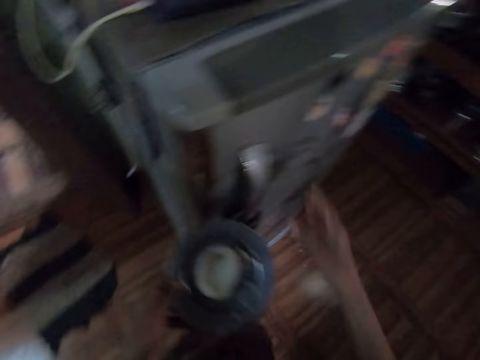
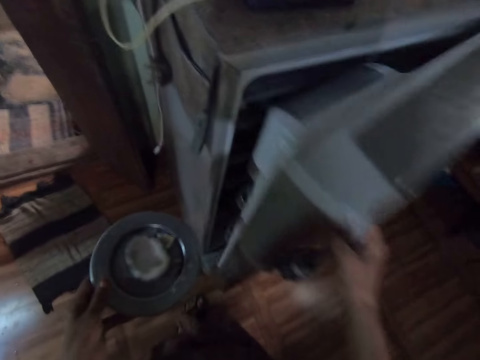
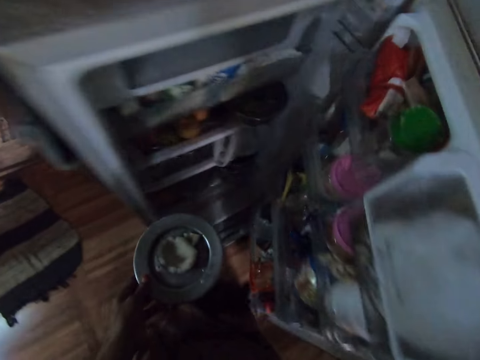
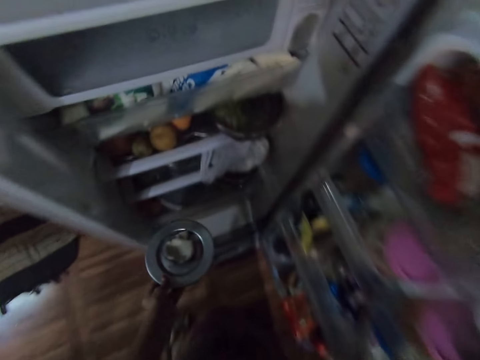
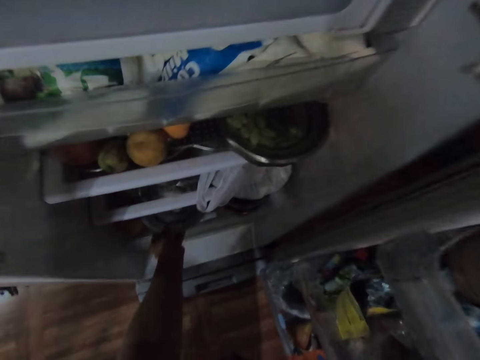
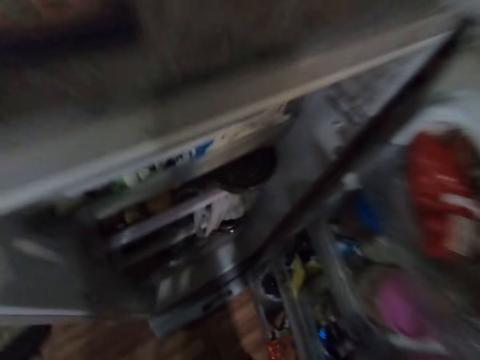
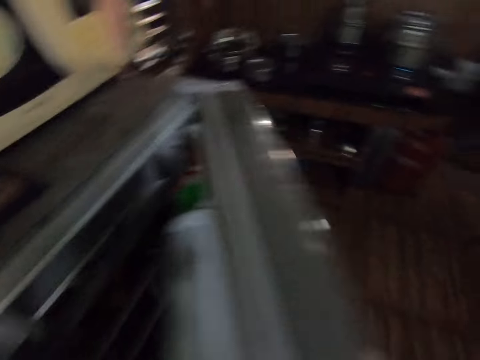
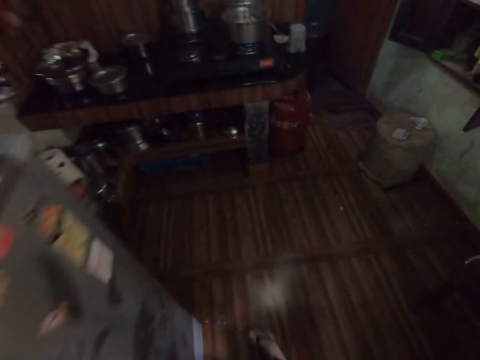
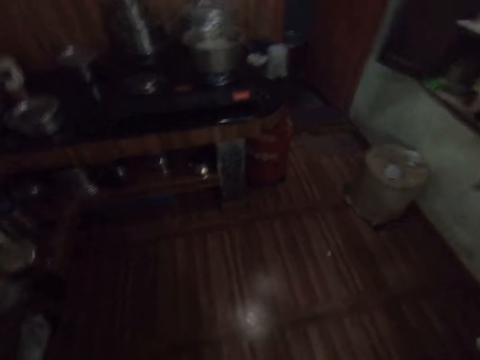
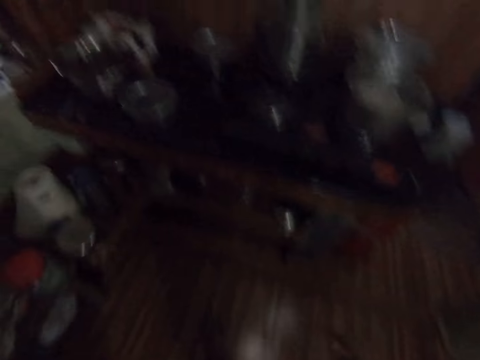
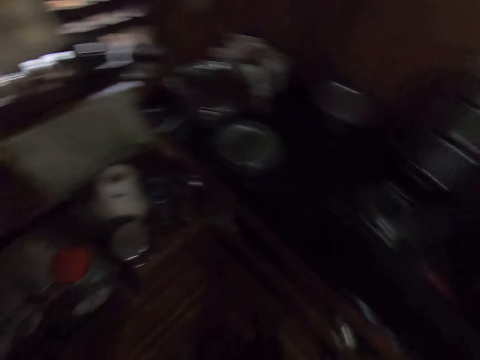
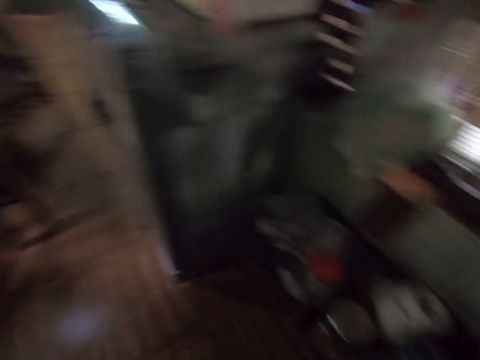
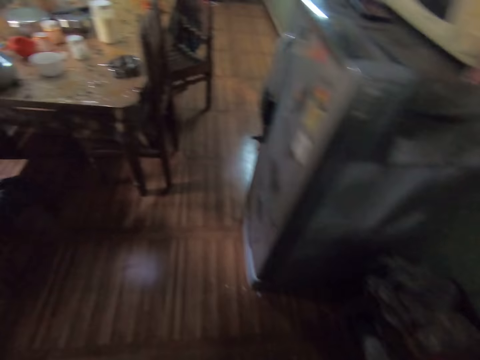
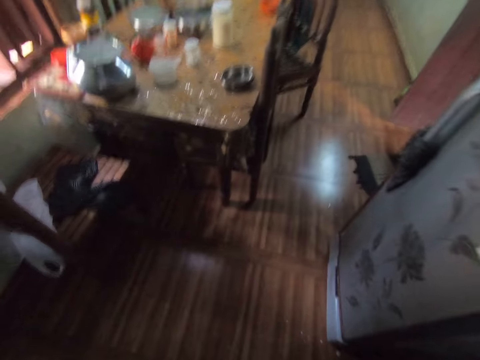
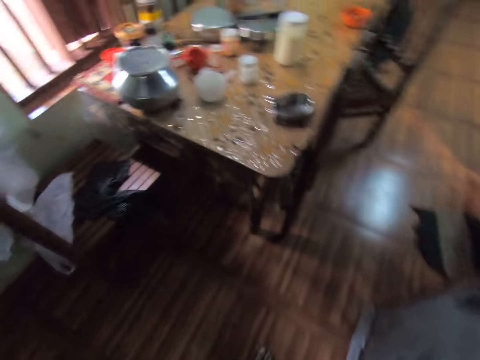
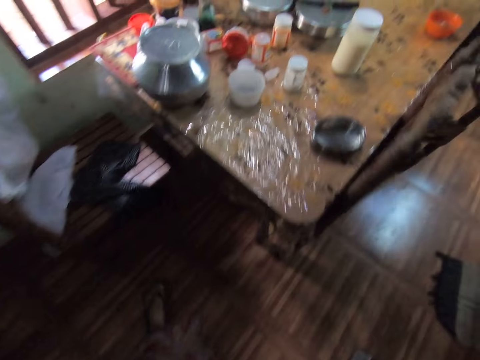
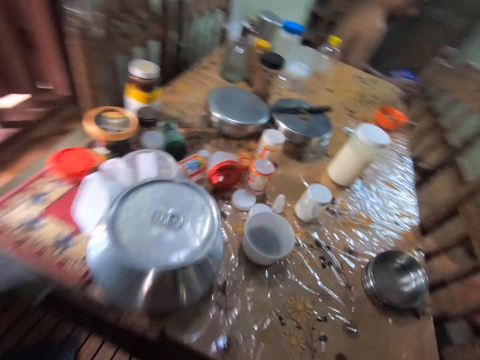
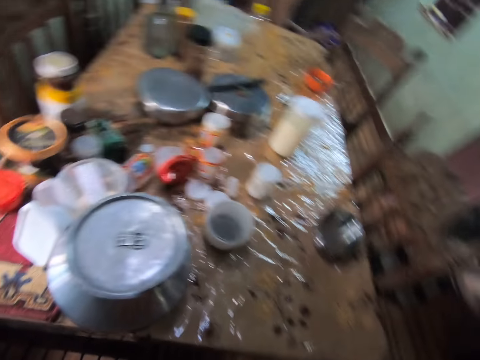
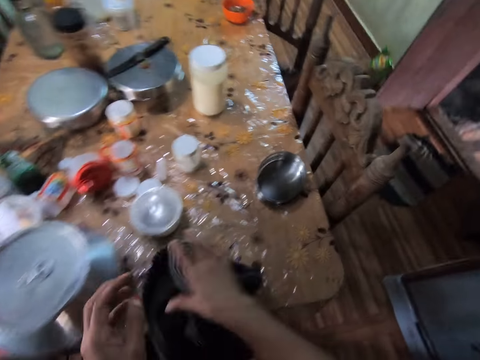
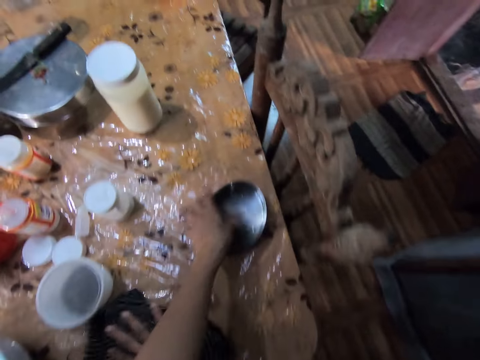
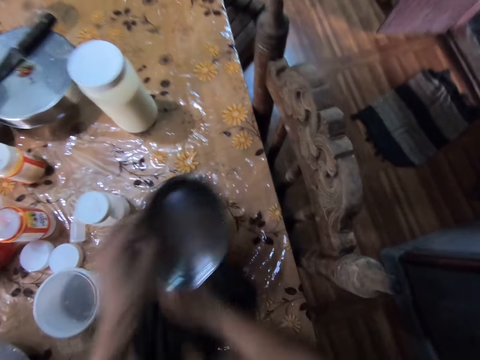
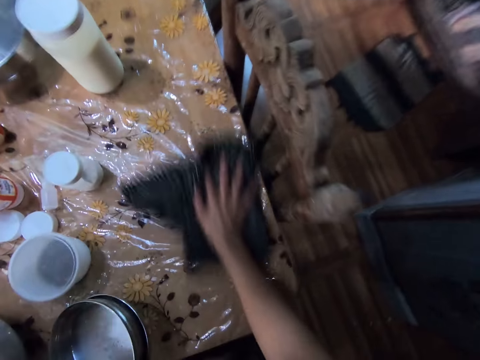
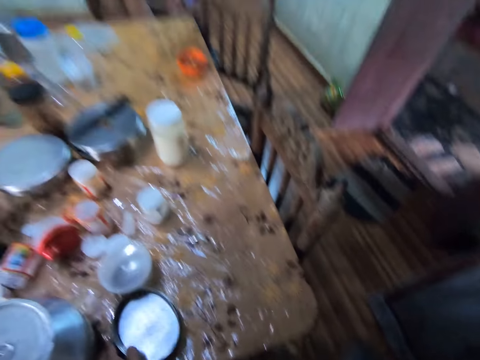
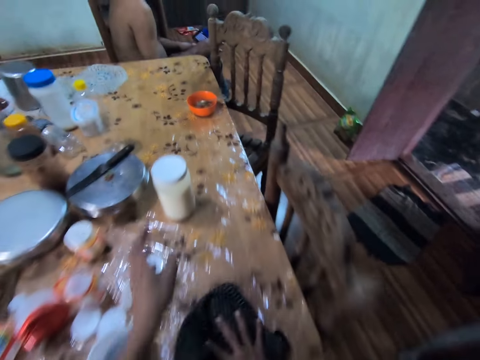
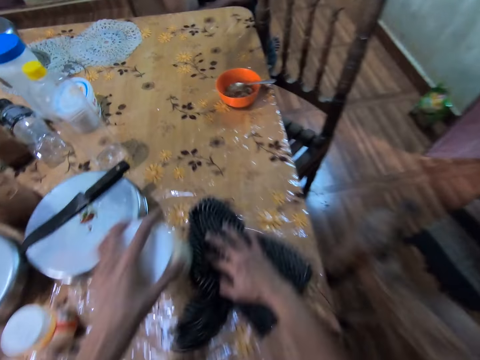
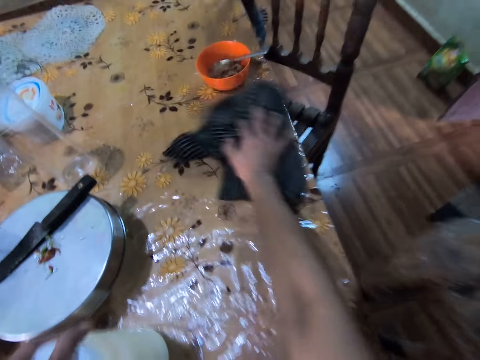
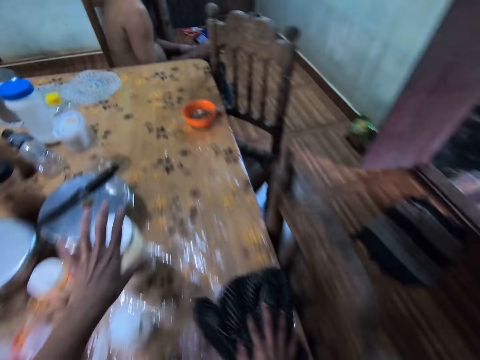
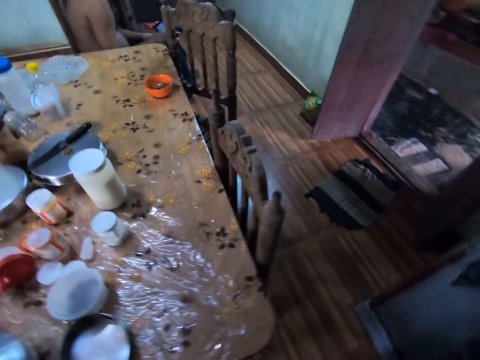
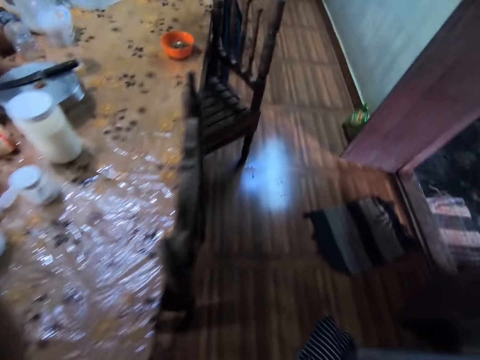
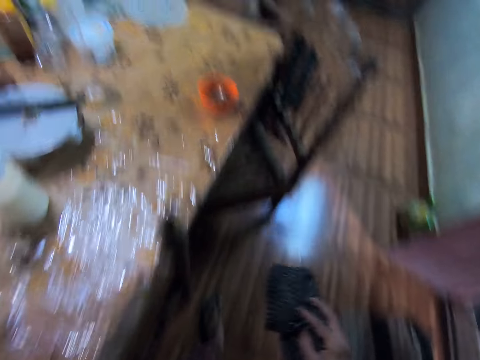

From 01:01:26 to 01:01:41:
The camera wearer passes the plate in her right hand to her left hand. She opens a fridge with her right hand. She makes a step. She places the plate in her left hand in the fridge. She closes the fridge with her right hand. She walks around. She looks at the dining table. She wipes the dining table with the rag in her right hand. She picks up the dishes on the table with her left hand. She wipes the dining table with the rag. She drops the dishes in her left hand on the table. She picks up a container on the table with her left hand. She wipes the dining table with the rag. She drops the container in her left hand on the table. She walks around.

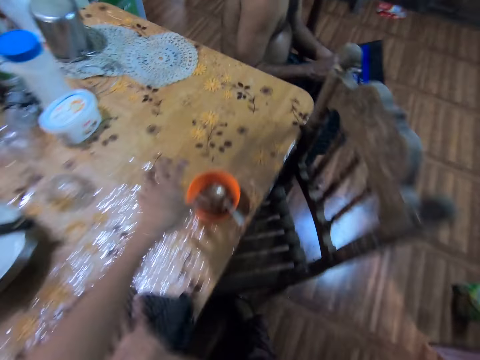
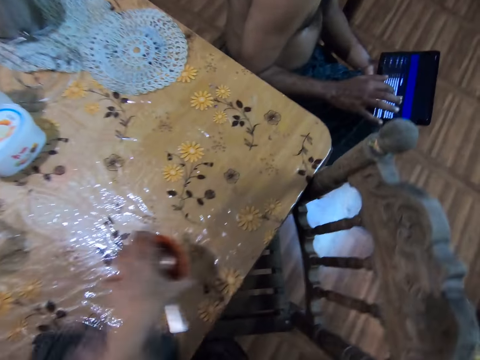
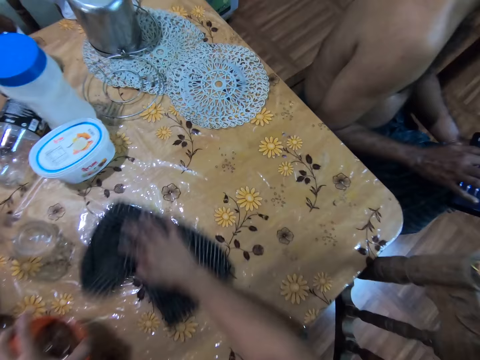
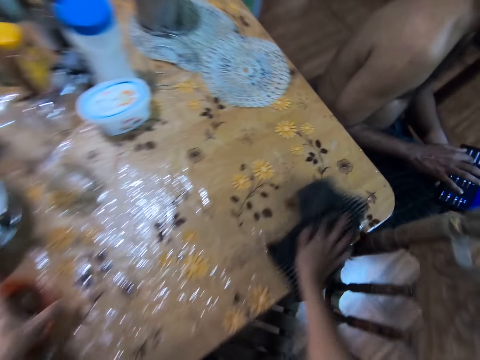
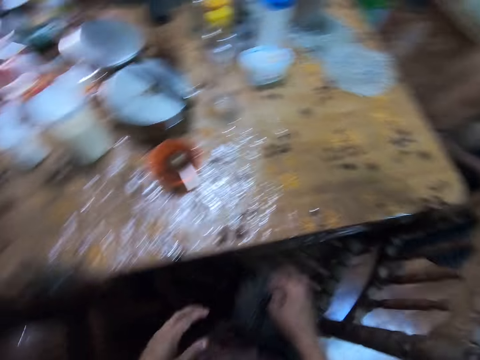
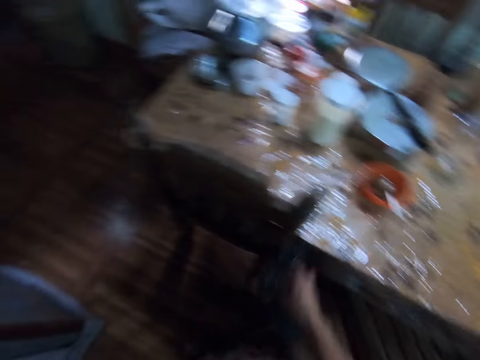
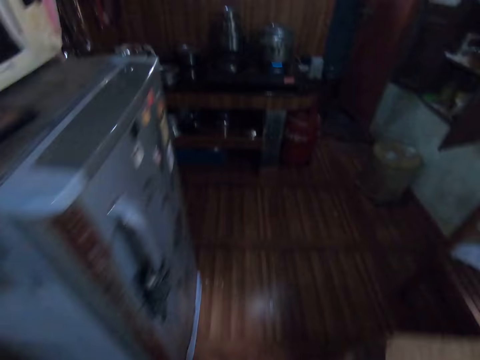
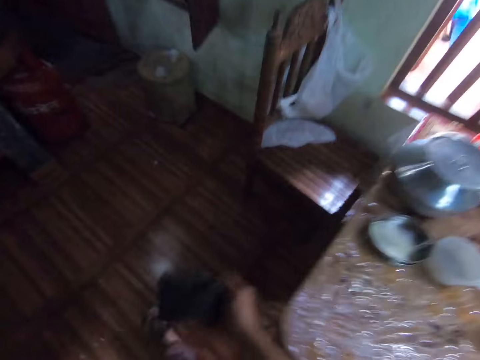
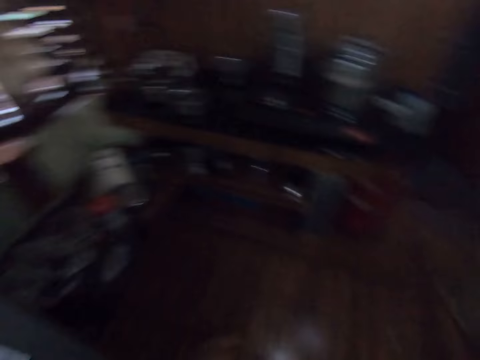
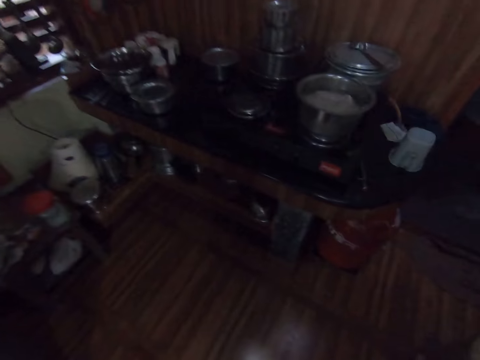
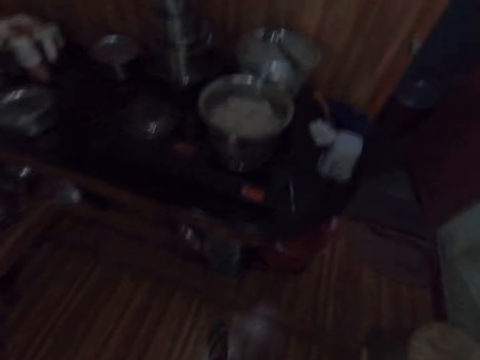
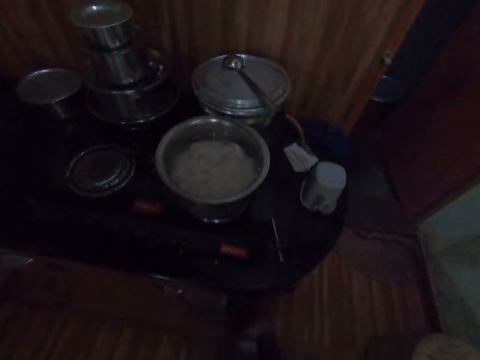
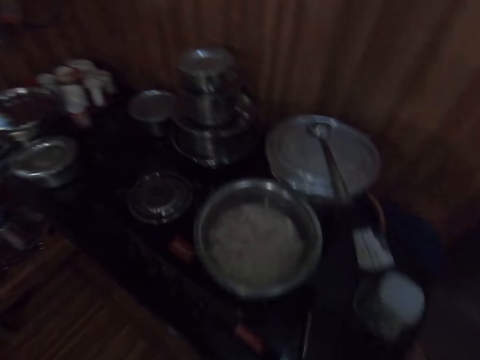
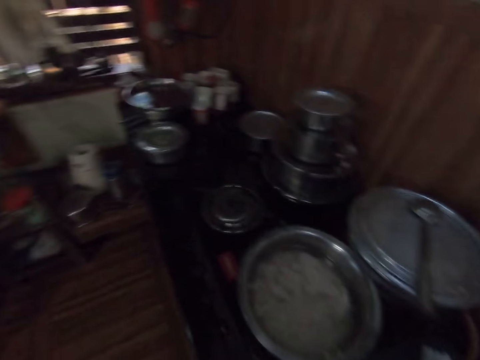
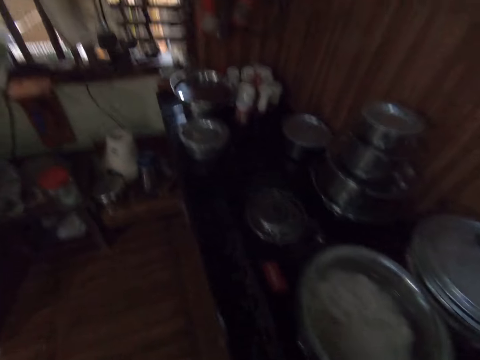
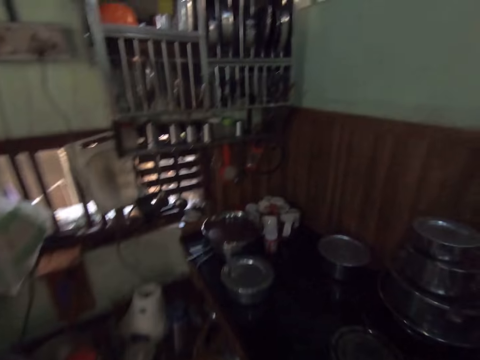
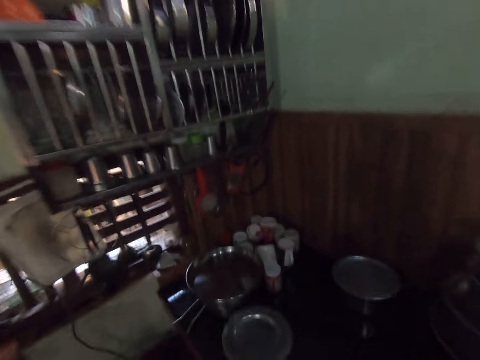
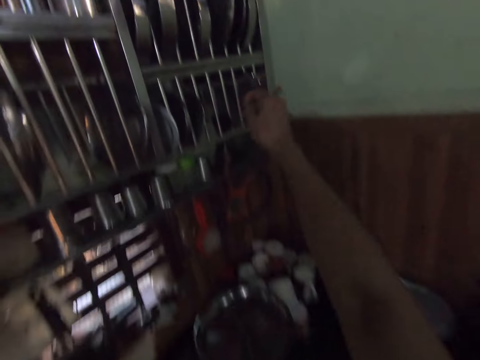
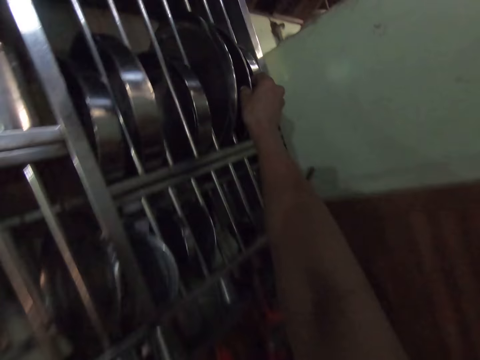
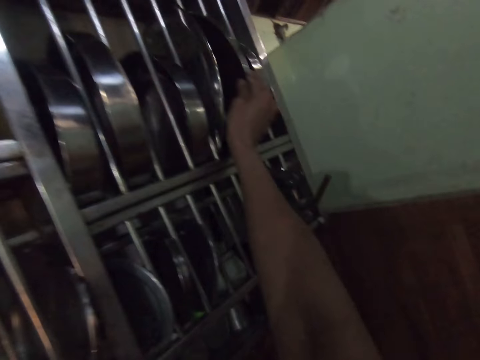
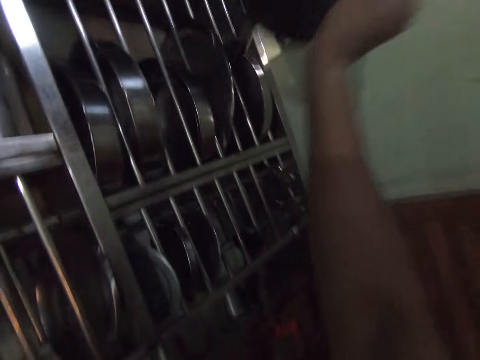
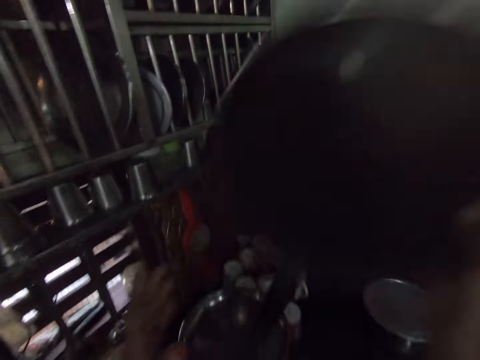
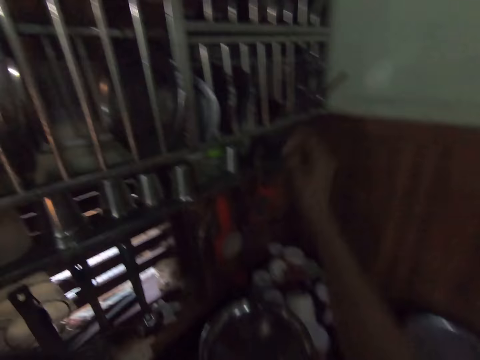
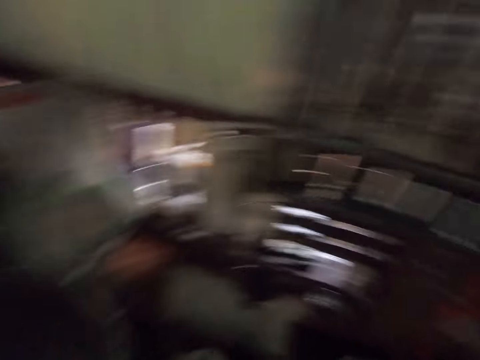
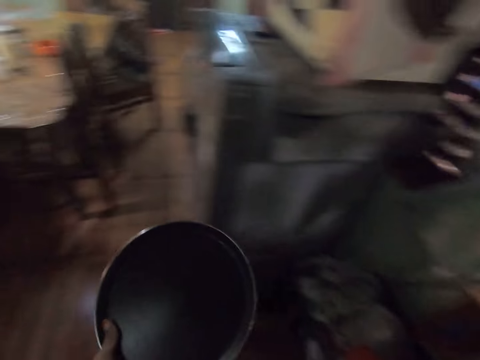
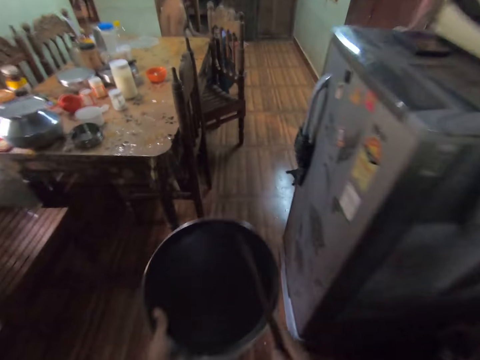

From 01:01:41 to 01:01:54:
The camera wearer picks up a bowl on the table with her left hand. She wipes the dining table with a piece of cloth. She drops the bowl in her left hand on the table. She walks around. She picks up a frying pan from the shelf or utensils rack with her right hand. She lifts the right hand. She passes the frying pan in her right hand to her left hand. She looks at the utensils rack. She walks around. She picks up a turning stick from the shelf with her right hand.
